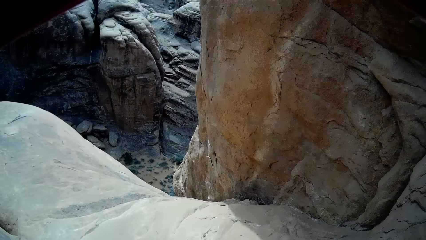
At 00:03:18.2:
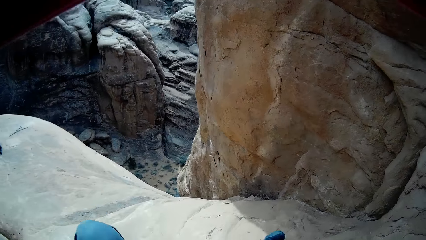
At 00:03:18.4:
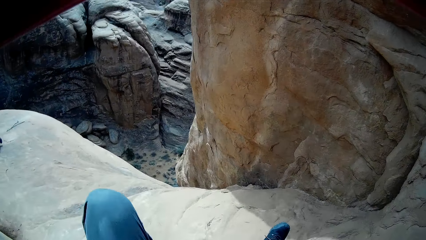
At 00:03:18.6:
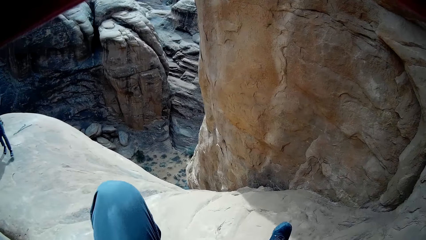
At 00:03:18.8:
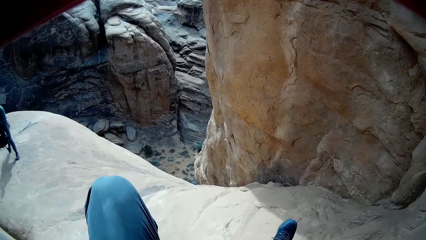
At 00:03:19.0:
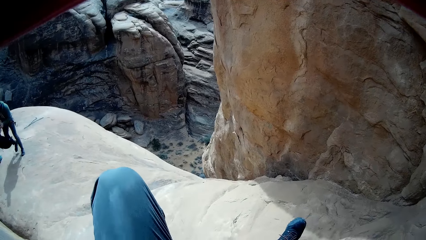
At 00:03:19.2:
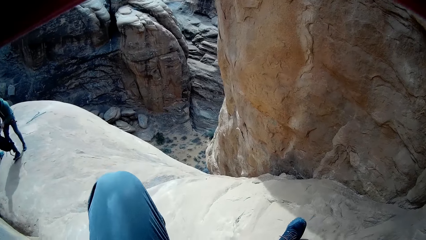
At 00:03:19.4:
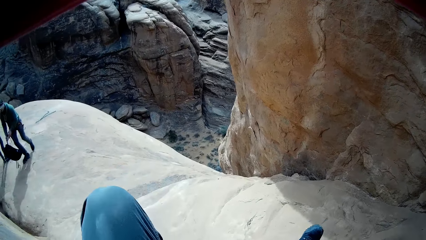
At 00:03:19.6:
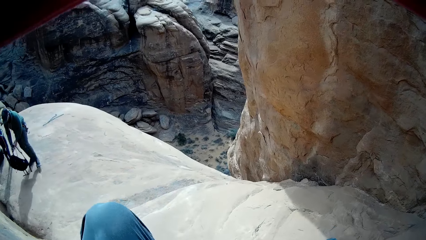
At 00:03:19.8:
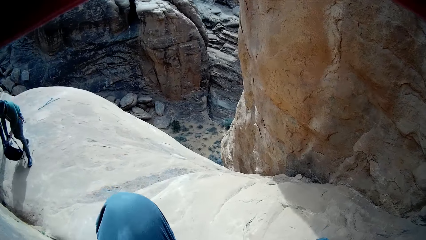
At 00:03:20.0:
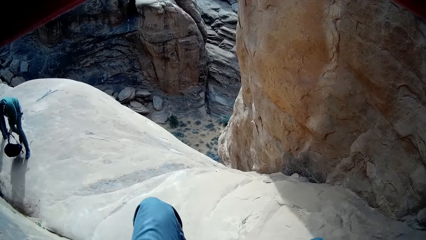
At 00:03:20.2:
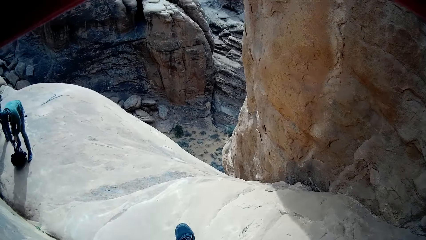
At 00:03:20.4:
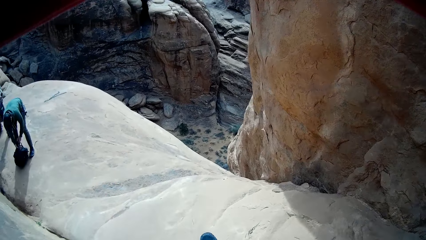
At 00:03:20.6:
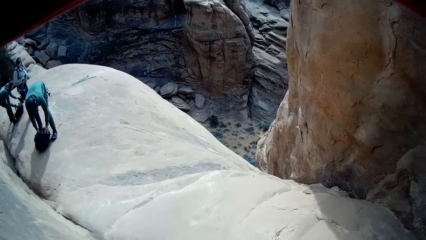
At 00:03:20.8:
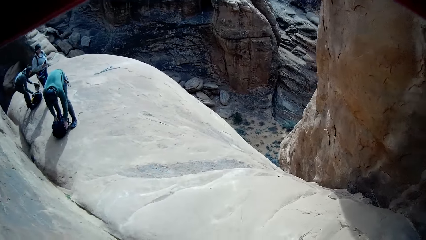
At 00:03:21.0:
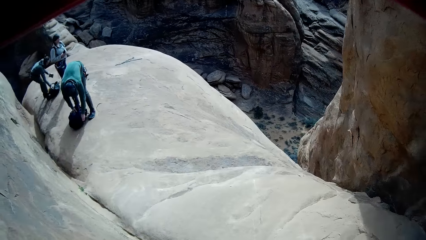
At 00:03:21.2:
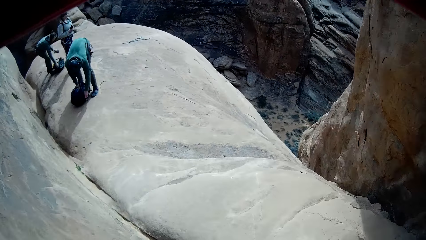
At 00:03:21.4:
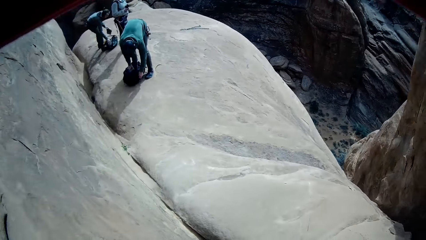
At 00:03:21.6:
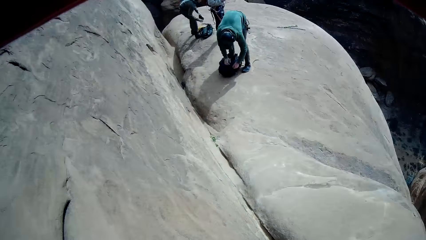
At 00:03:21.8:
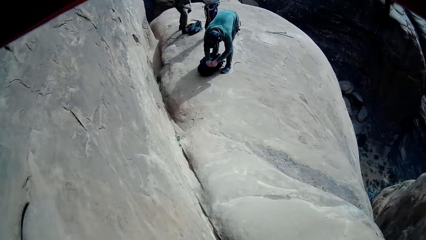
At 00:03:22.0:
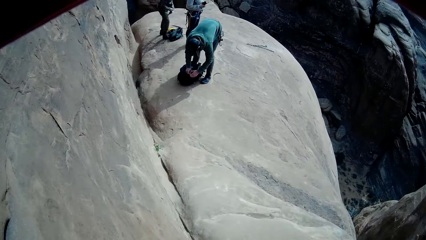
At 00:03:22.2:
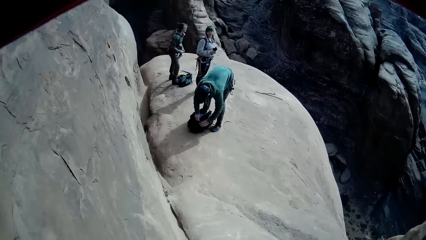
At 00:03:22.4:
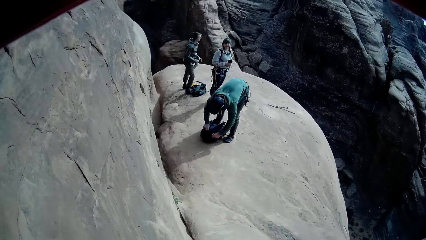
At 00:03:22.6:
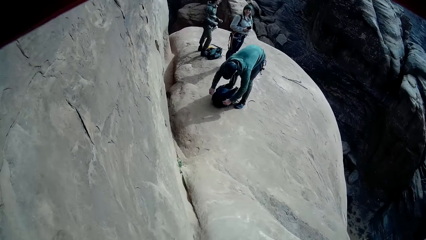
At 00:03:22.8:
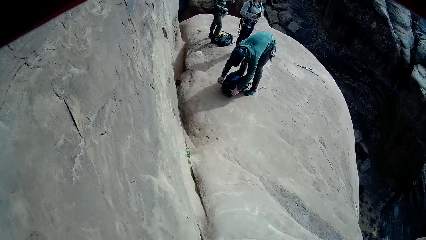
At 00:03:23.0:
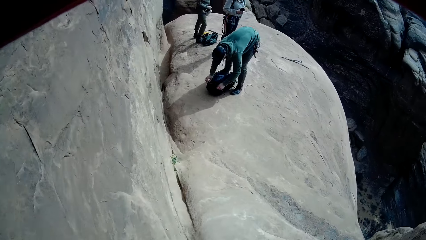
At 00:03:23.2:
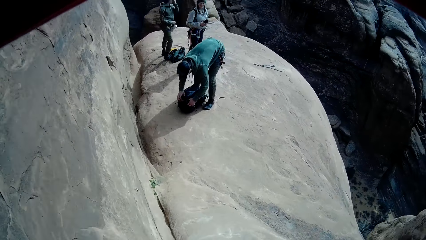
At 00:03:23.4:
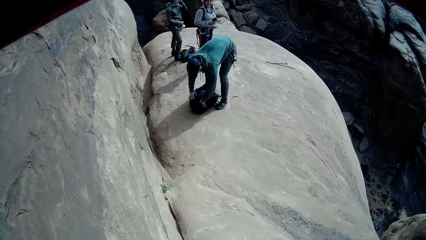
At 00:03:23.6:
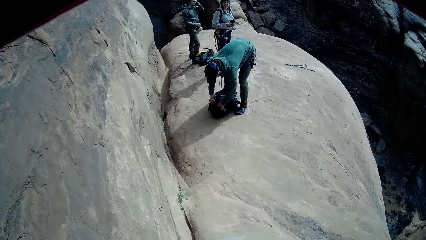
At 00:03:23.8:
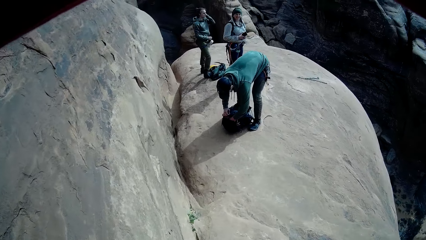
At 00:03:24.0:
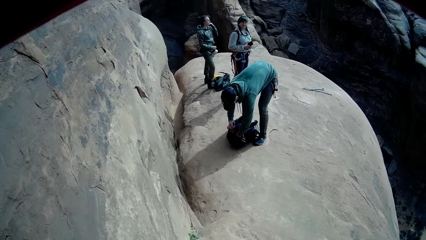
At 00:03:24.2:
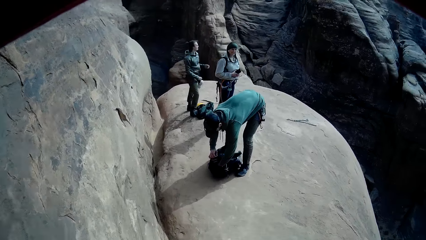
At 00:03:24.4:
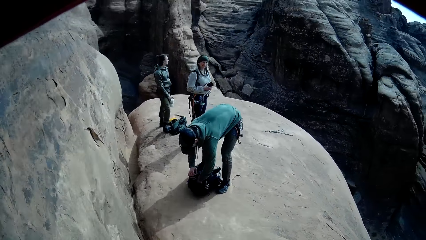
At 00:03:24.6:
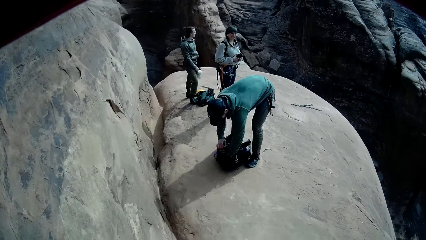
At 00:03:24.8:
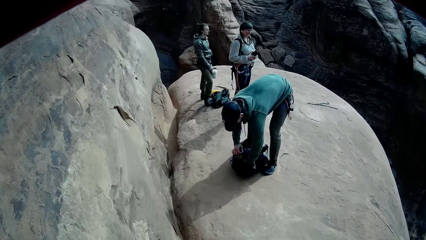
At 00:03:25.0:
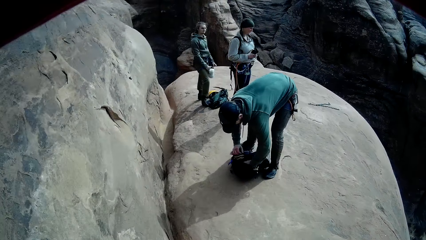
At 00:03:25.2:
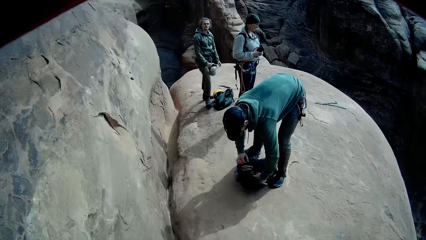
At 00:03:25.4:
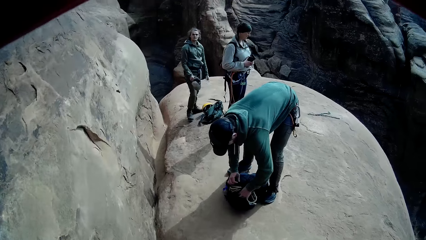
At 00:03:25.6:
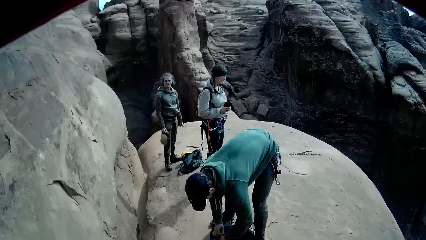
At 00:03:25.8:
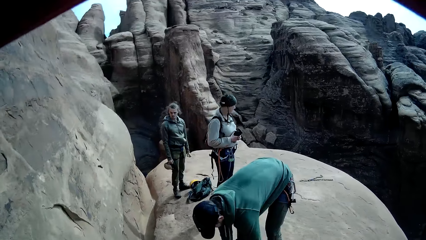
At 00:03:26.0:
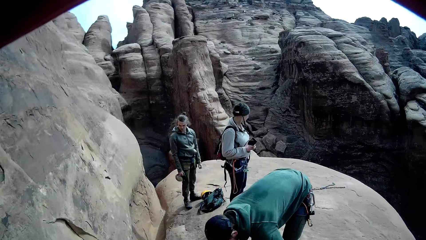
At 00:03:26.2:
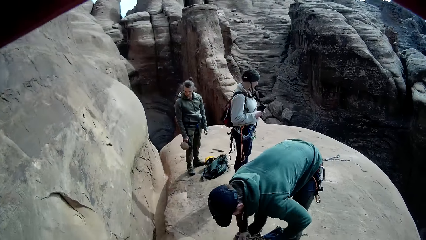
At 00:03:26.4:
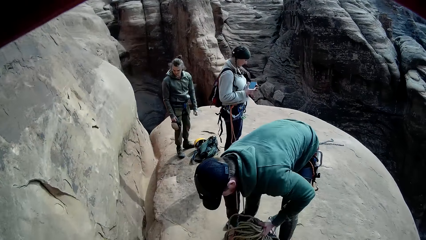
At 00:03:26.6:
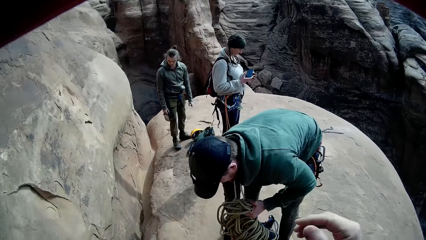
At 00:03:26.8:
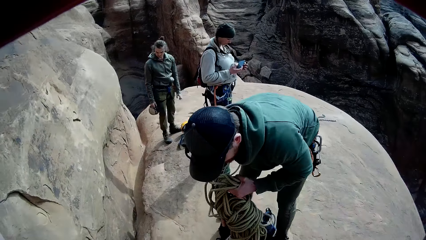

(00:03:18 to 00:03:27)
A man drops his backpack on the floor. Another man puts a bag on the floor. The first man opens his backpack. The first man brings out a rope from his backpack.
